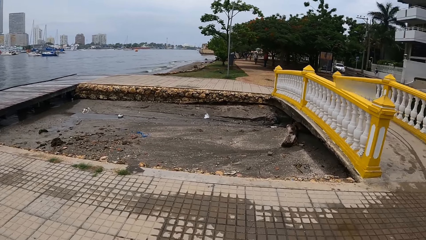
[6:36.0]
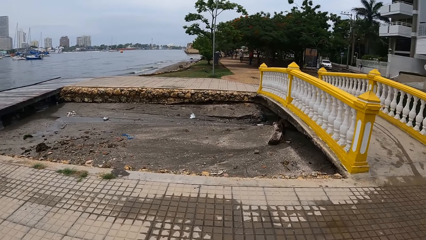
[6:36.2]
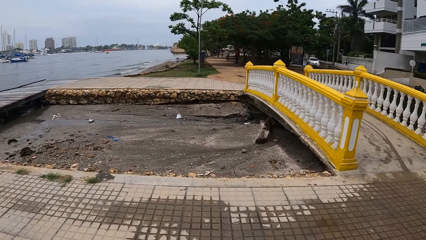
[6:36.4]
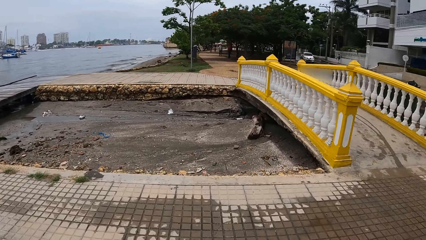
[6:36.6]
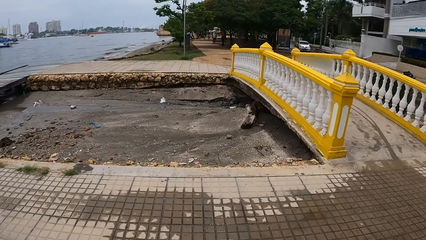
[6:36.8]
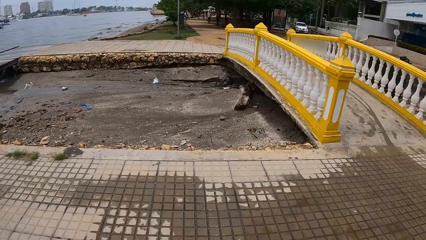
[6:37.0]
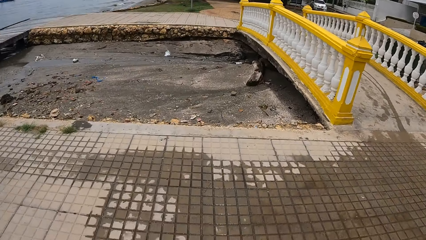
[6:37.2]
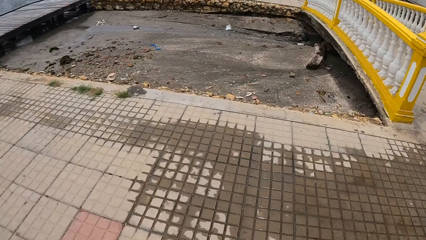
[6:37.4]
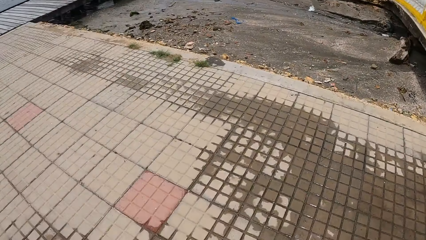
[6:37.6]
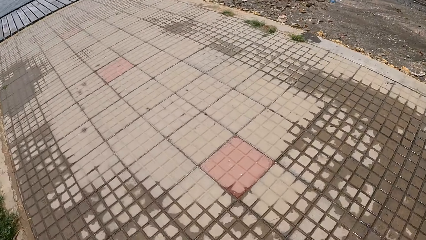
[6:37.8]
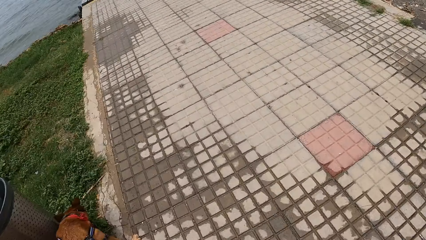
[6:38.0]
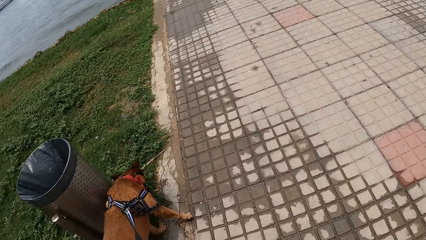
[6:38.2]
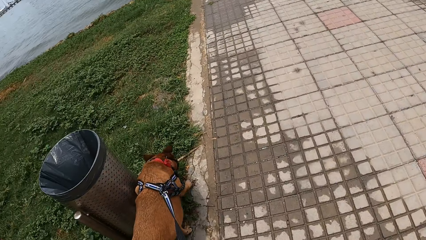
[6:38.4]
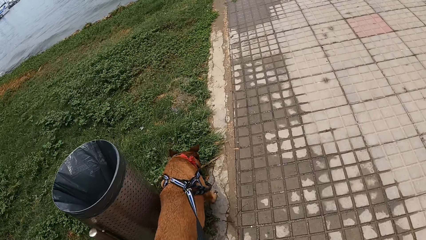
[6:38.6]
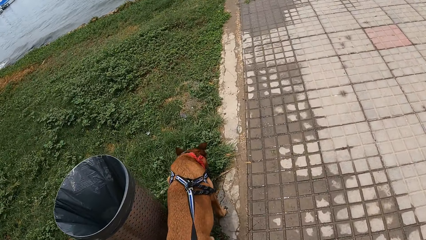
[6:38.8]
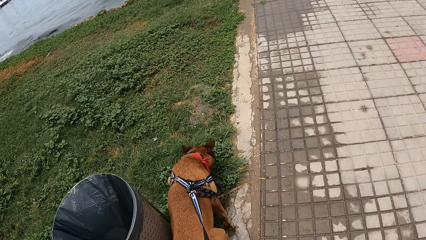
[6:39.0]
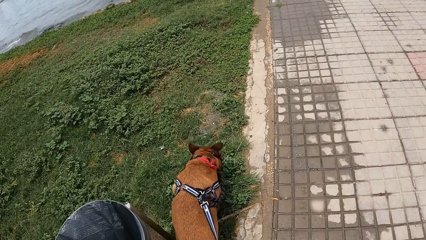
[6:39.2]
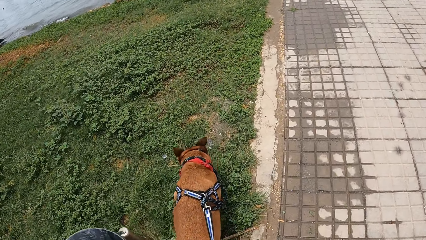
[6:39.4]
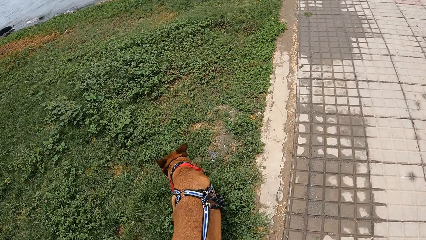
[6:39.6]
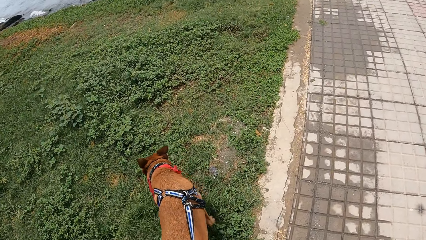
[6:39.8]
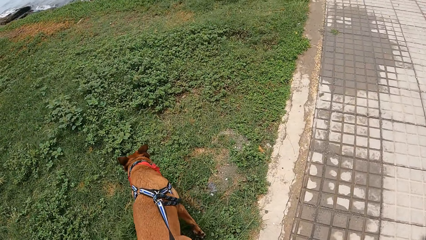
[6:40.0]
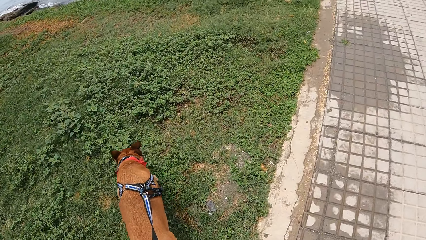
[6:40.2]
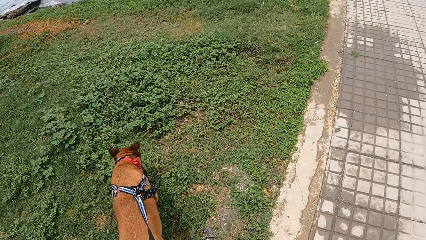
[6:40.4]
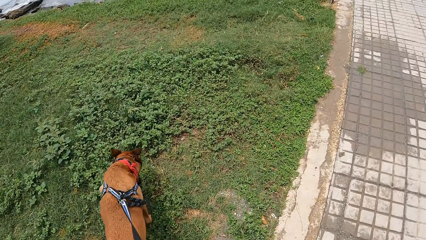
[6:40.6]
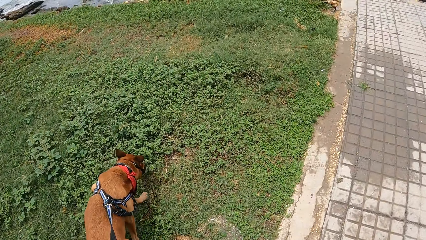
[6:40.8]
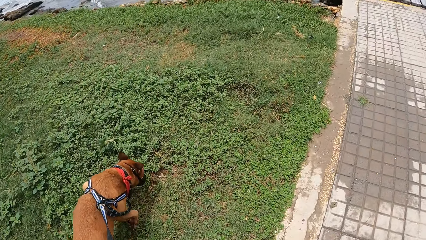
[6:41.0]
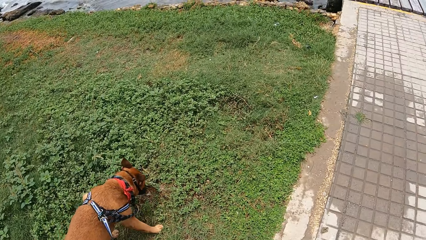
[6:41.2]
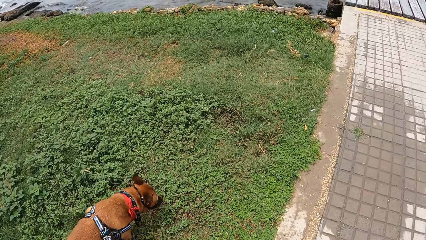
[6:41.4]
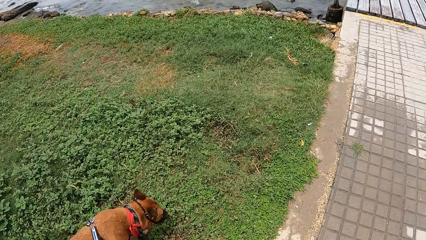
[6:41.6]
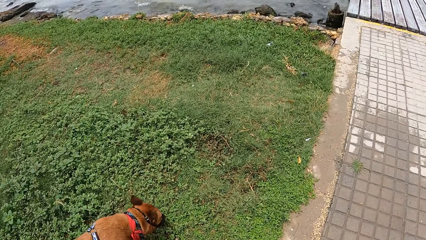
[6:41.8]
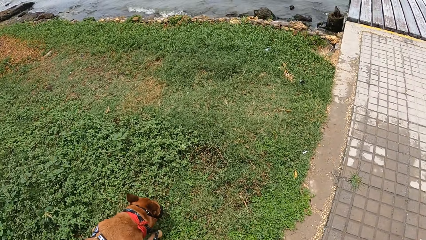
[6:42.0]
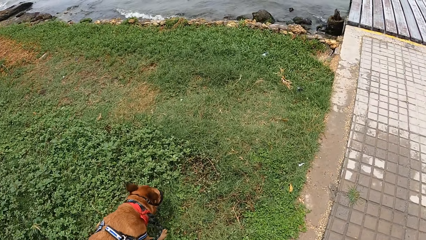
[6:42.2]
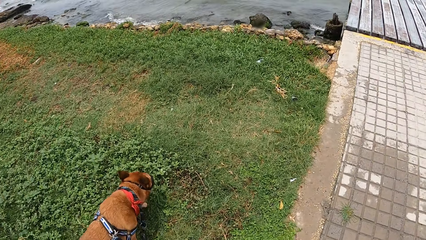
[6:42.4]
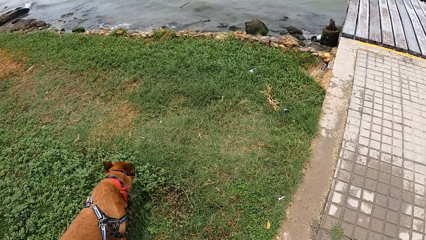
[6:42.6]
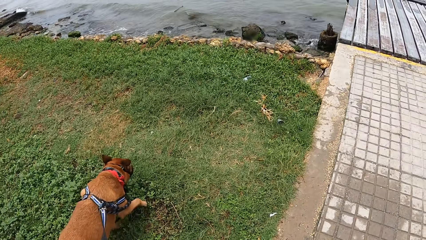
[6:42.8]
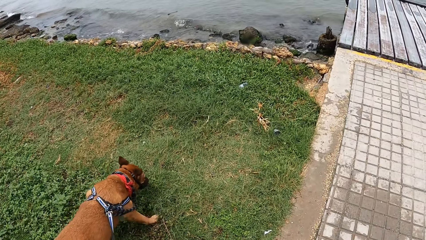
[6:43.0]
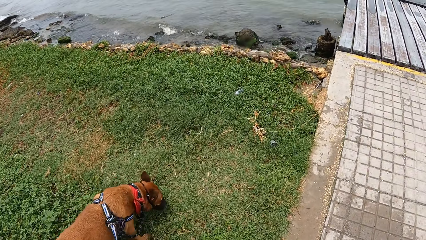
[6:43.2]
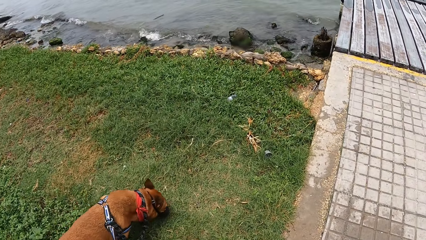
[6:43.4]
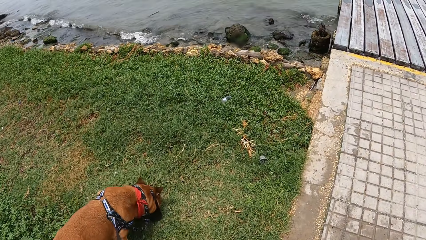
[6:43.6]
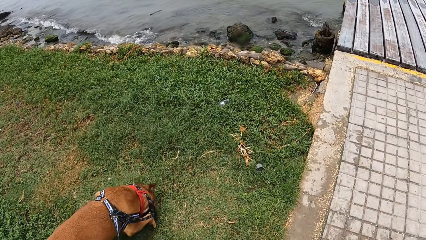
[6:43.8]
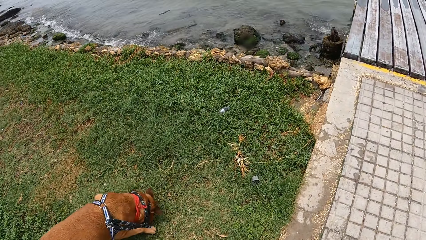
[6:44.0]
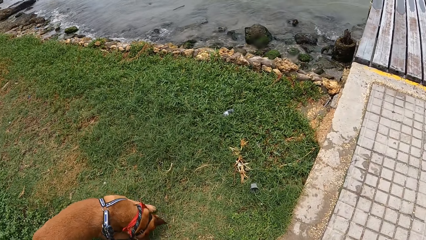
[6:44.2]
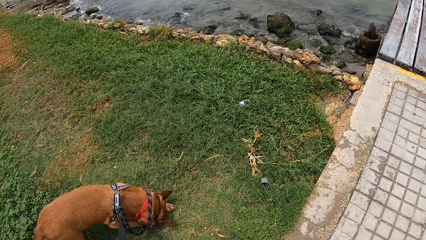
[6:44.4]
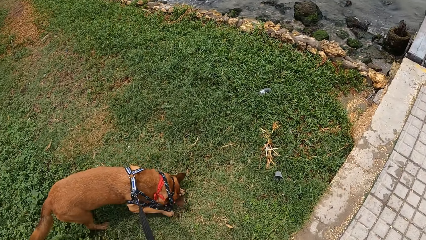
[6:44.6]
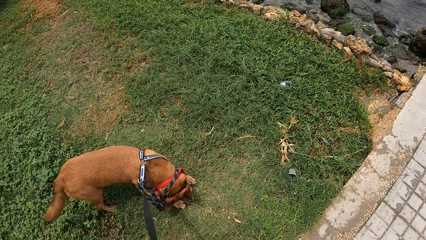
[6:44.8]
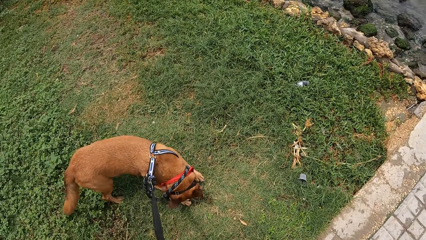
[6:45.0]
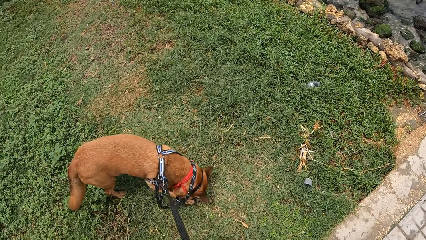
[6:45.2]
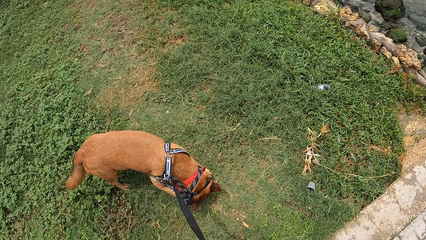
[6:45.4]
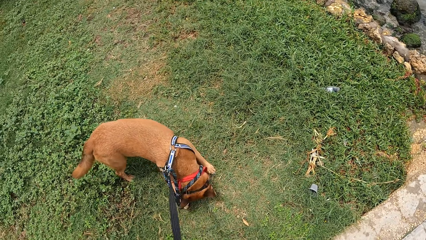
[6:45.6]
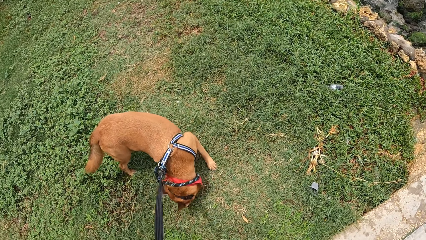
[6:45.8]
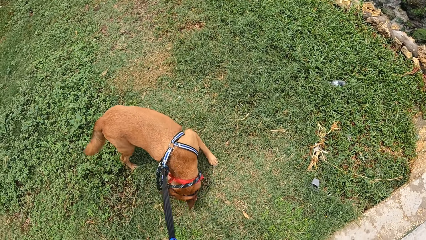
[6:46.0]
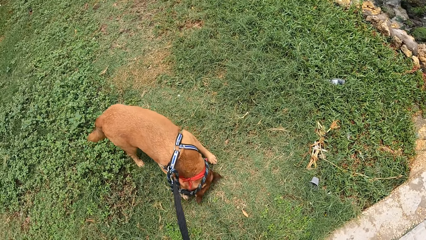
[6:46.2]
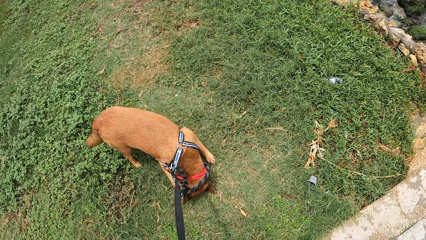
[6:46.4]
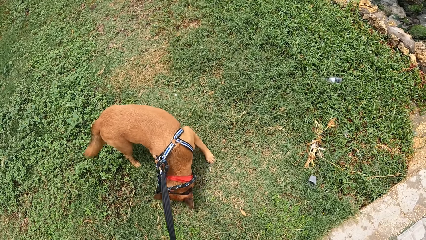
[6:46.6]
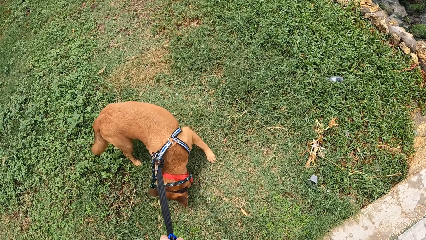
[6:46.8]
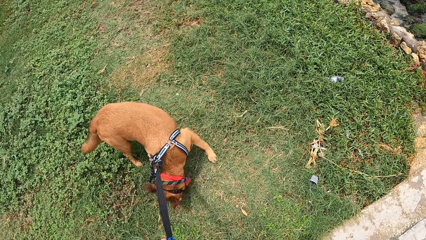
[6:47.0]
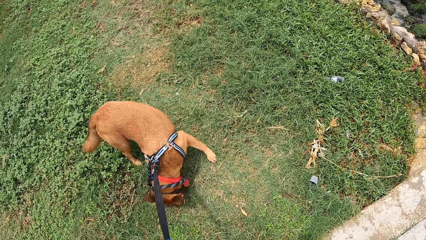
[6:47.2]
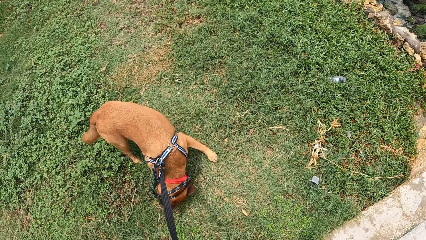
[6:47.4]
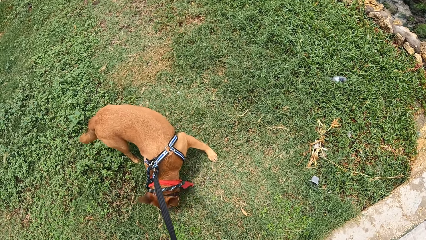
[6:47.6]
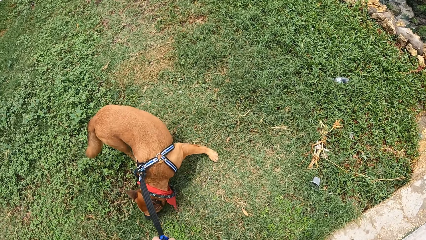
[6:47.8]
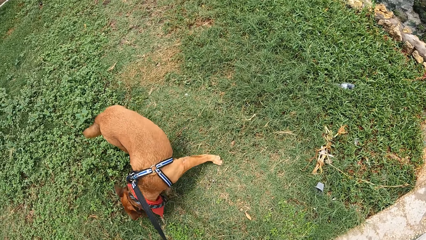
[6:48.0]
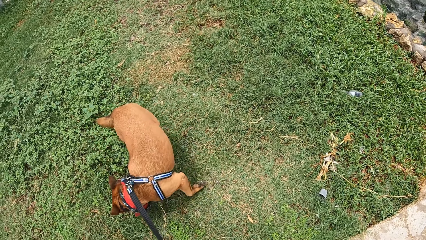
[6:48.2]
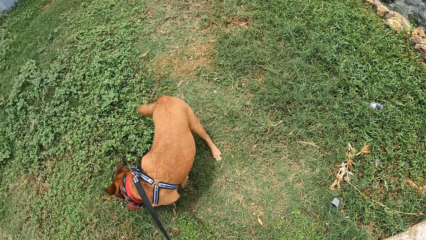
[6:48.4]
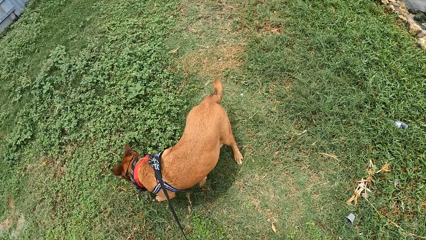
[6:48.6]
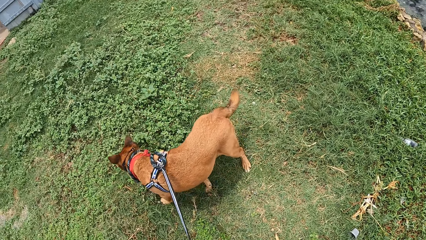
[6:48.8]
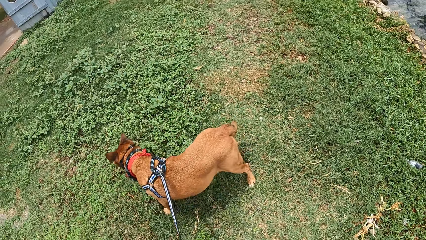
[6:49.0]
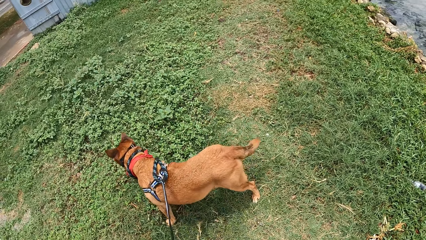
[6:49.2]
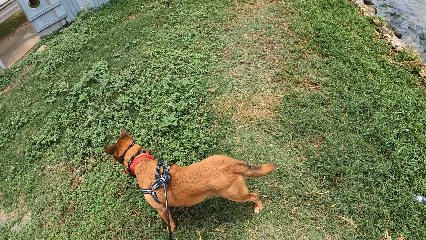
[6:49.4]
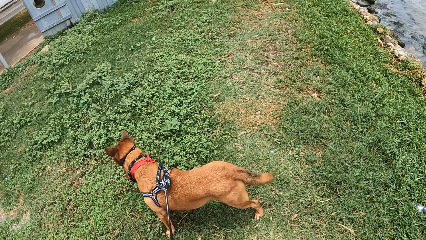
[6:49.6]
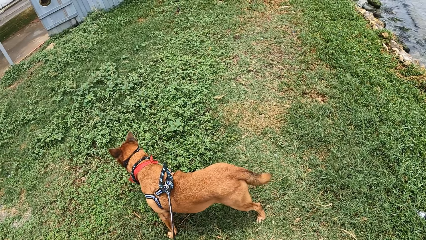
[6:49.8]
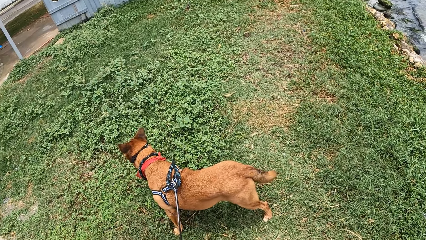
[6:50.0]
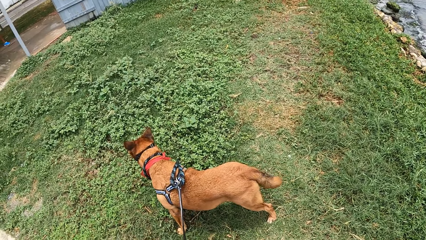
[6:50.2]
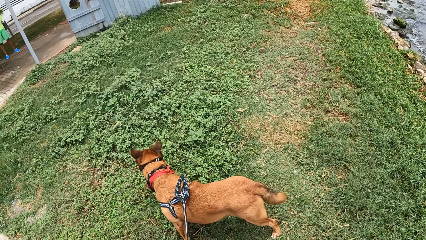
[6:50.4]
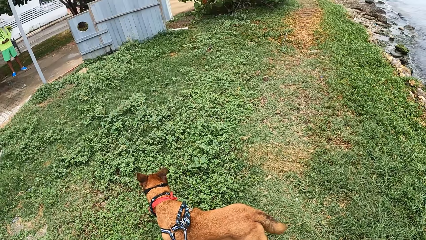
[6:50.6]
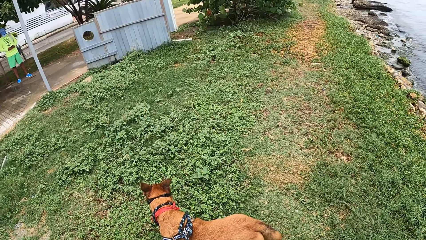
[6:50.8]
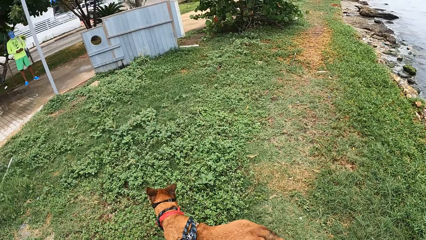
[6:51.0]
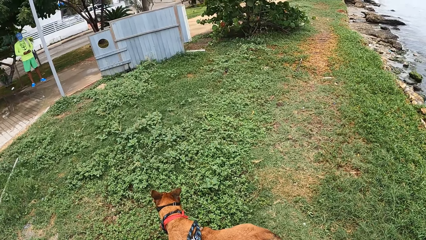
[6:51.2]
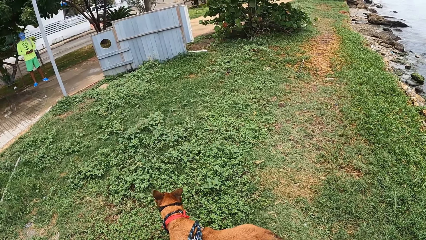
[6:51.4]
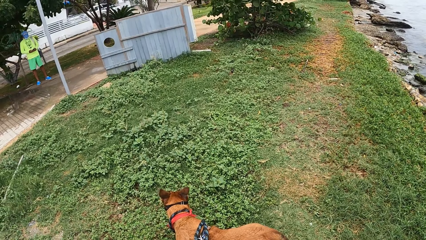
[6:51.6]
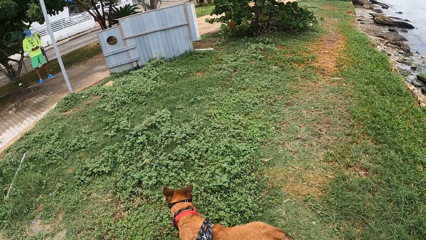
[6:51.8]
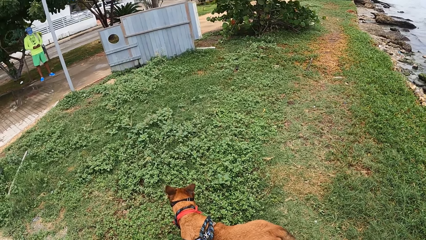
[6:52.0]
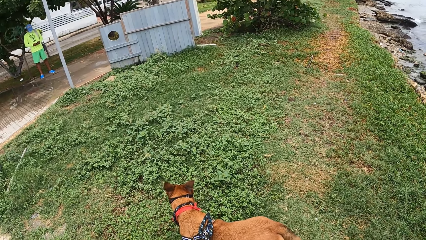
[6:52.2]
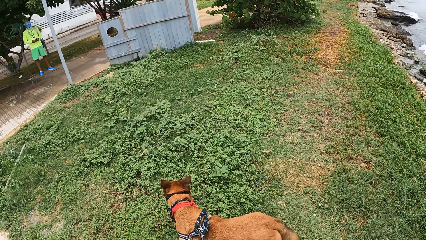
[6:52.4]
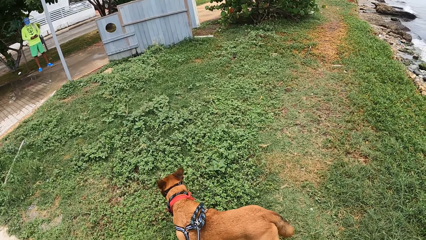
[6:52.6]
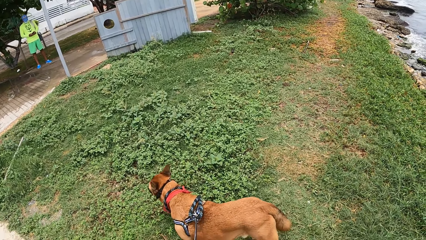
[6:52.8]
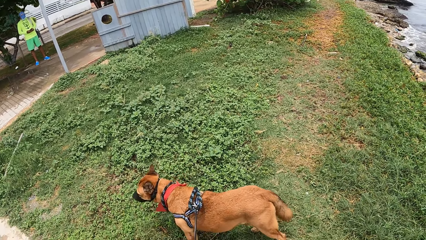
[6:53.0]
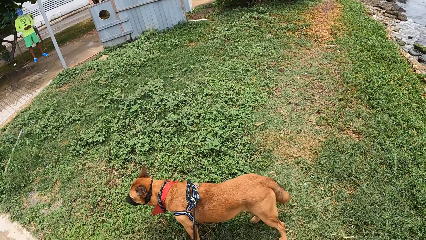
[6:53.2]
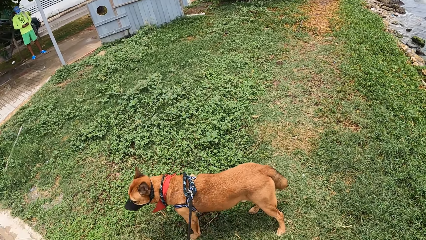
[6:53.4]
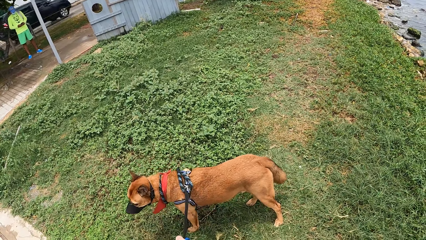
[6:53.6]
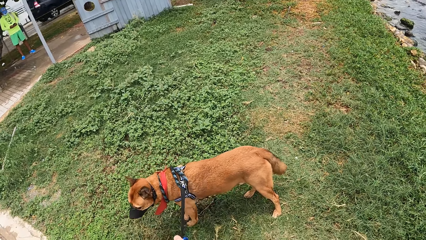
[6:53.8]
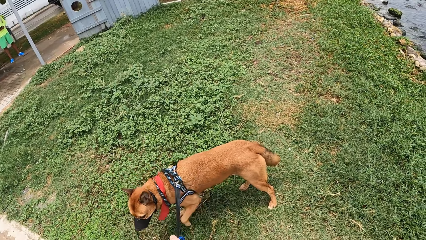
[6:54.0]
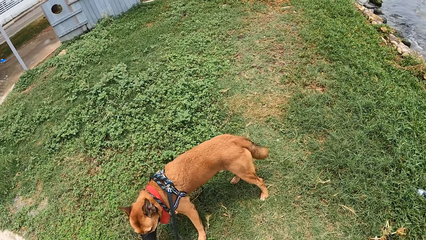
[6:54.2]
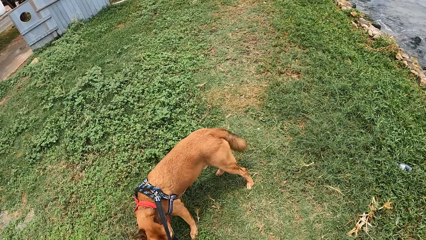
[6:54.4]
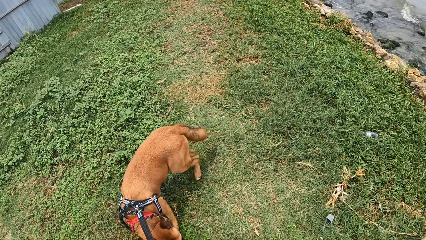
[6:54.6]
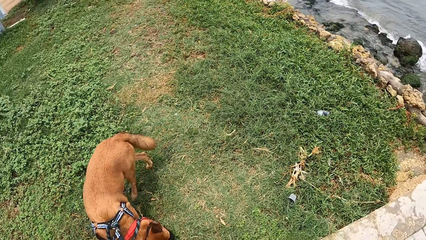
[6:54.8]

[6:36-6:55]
The camera wearer walks a dog around the compound using a dog leash. They look around the compound.
